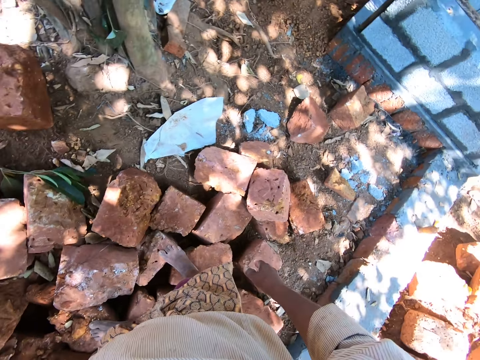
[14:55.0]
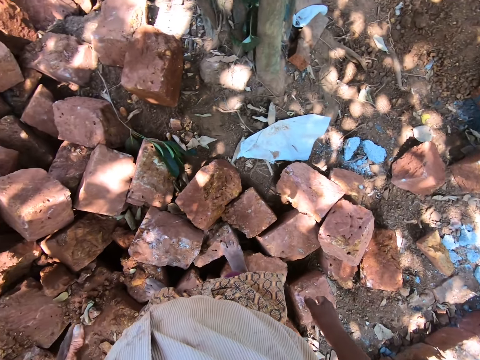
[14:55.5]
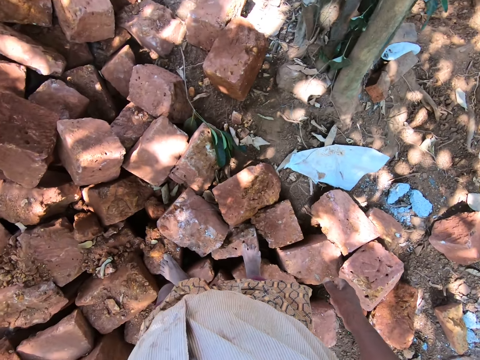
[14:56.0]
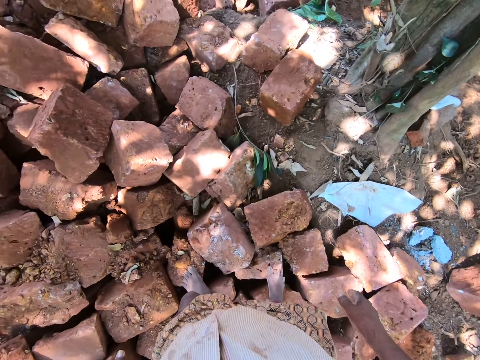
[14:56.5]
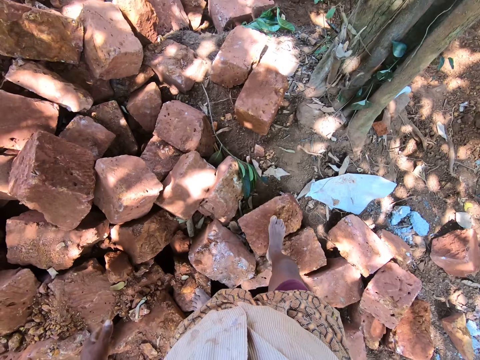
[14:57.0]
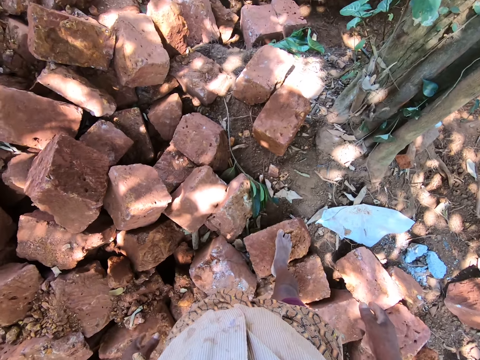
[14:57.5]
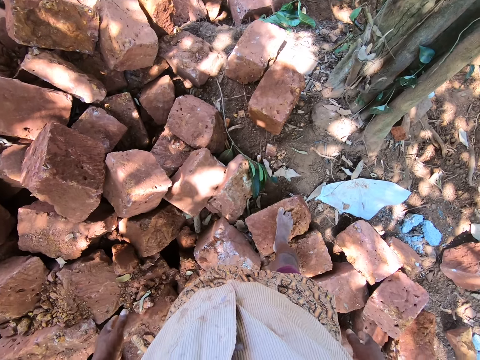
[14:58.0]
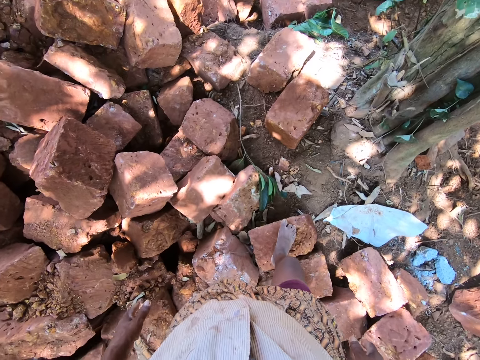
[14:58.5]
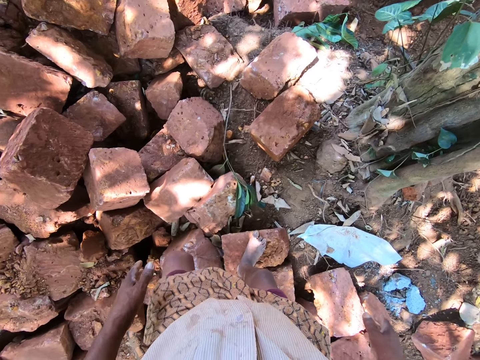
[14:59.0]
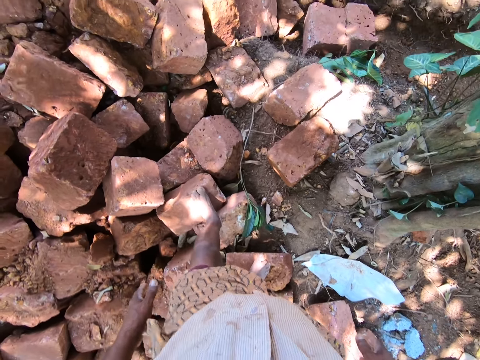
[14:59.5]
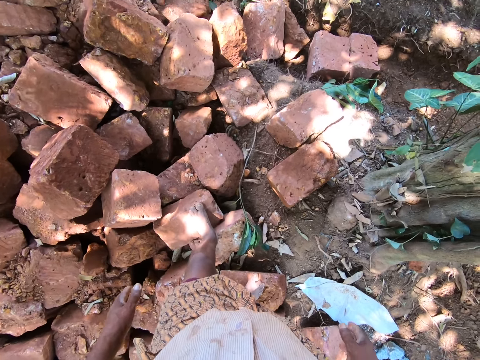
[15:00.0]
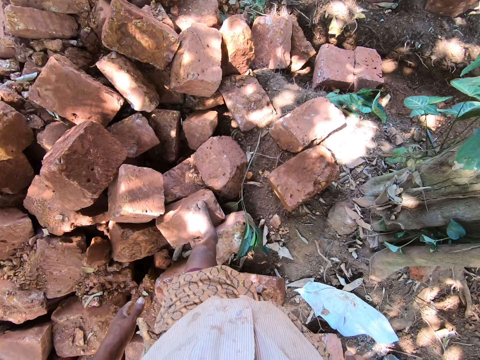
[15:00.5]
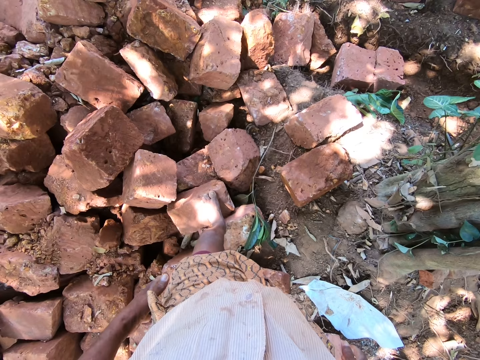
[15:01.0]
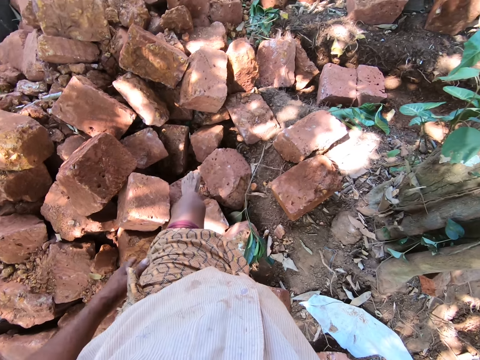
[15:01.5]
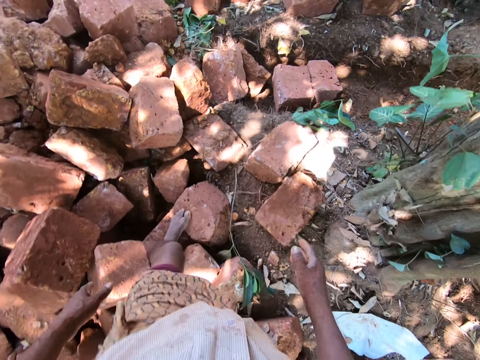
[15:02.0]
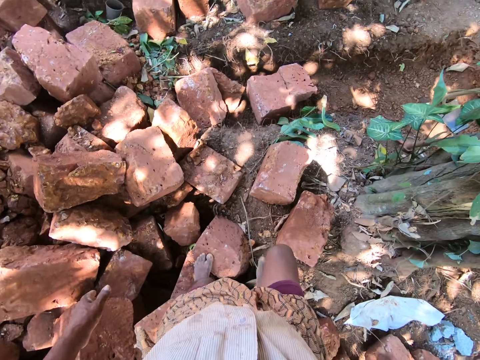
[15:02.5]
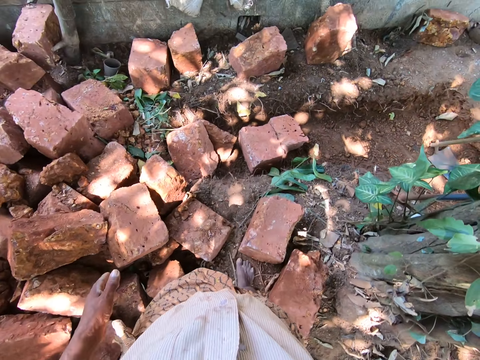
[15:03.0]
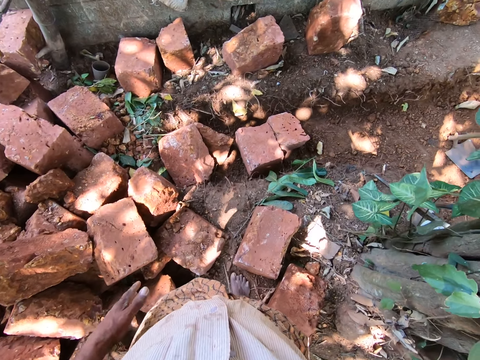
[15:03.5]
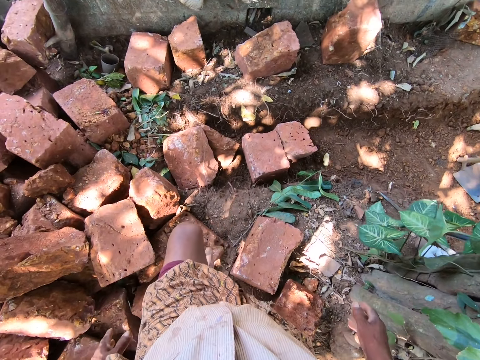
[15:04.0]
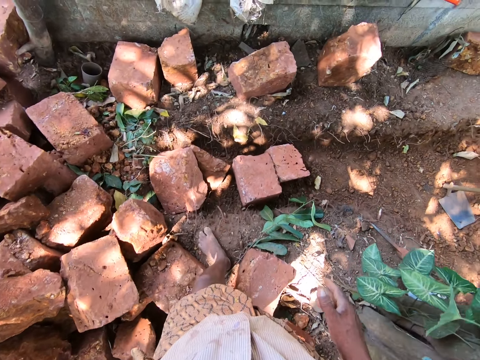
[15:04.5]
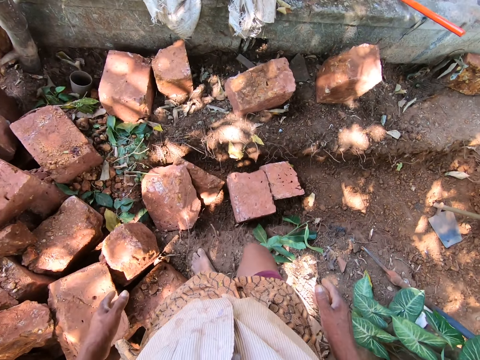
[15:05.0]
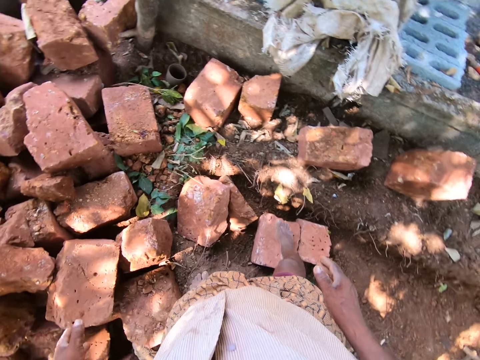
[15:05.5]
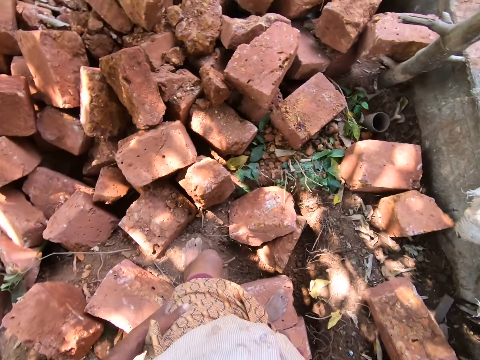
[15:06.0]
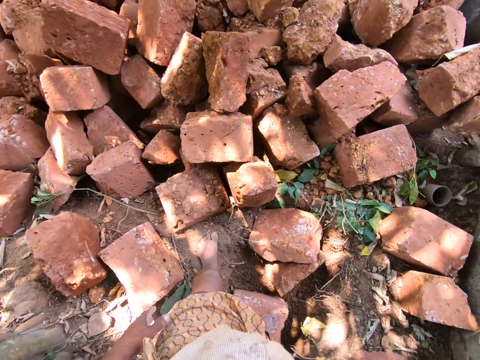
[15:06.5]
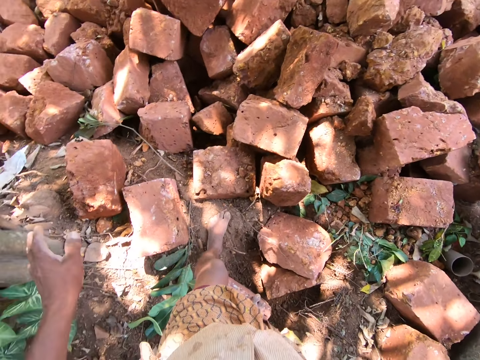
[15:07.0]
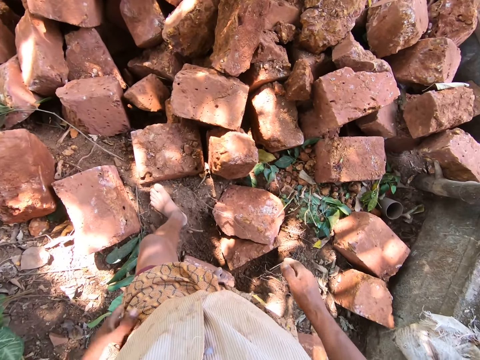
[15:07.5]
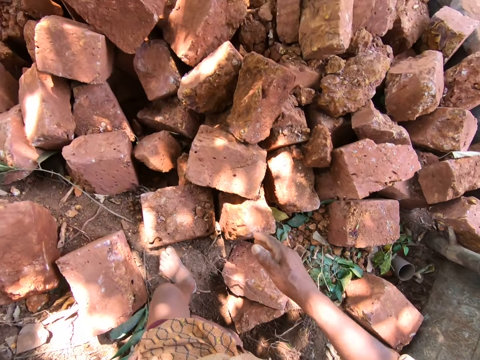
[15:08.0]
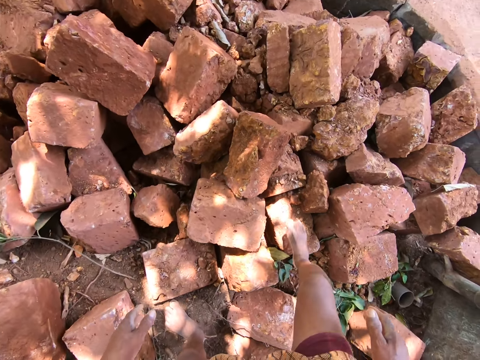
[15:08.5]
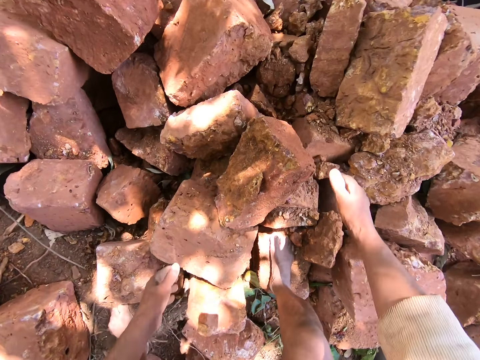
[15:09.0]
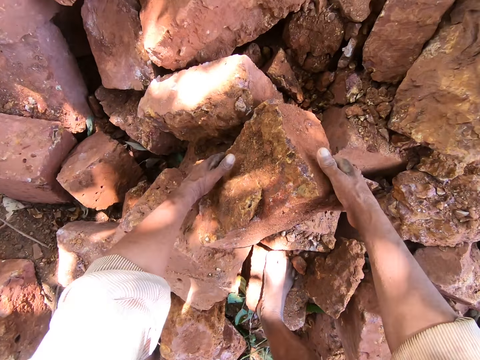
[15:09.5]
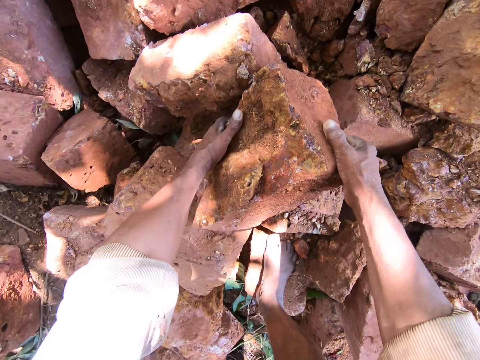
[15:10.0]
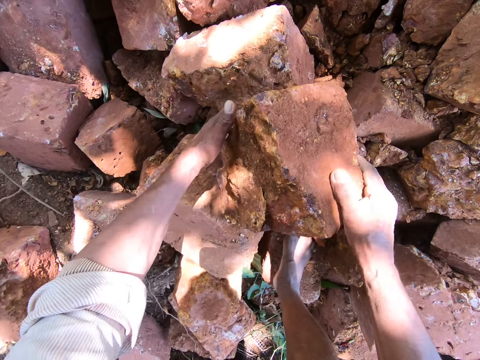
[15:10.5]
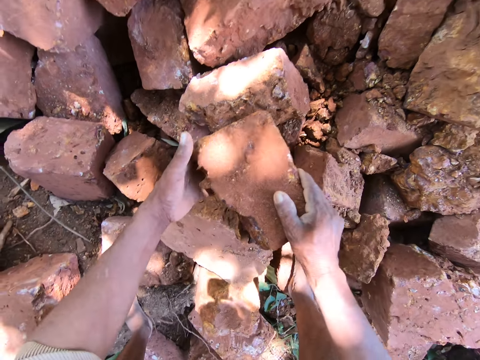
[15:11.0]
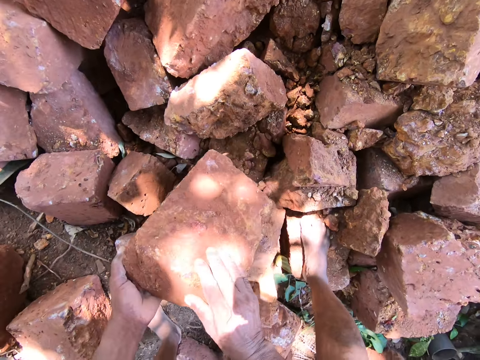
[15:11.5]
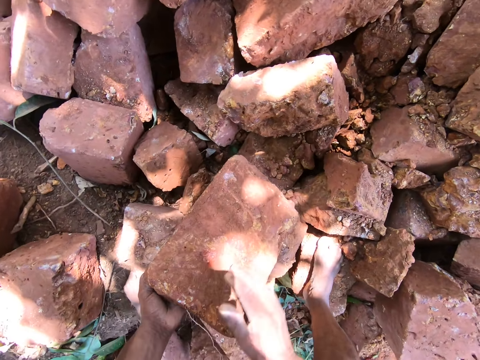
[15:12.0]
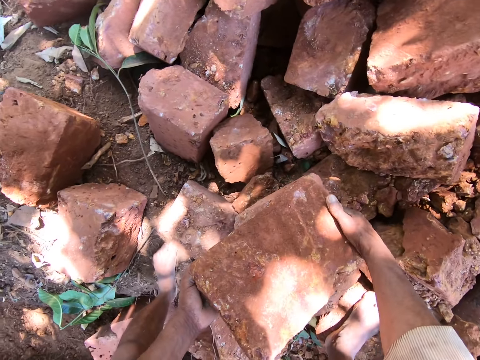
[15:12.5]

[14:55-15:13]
The camera wearer carries a brick. They adjust a rock on the pile of rocks with both hands.

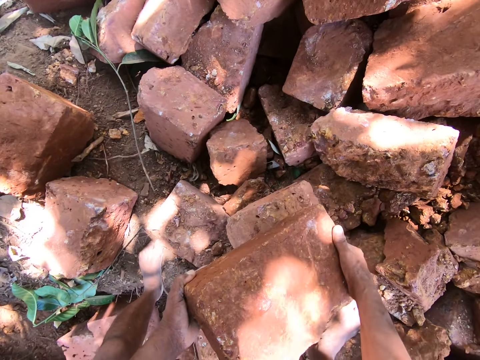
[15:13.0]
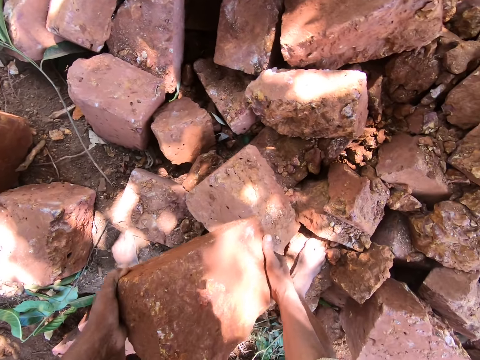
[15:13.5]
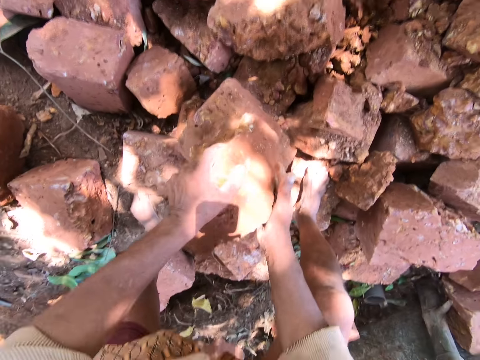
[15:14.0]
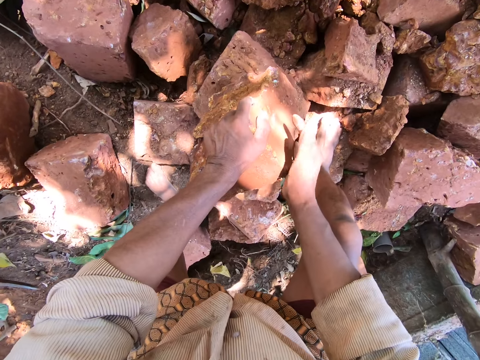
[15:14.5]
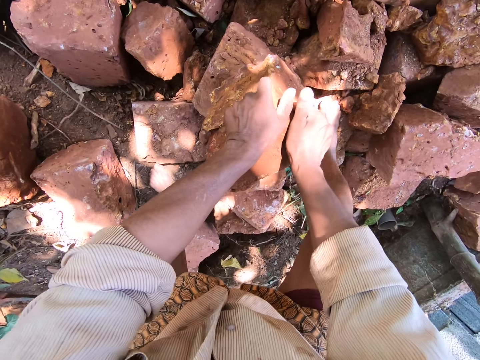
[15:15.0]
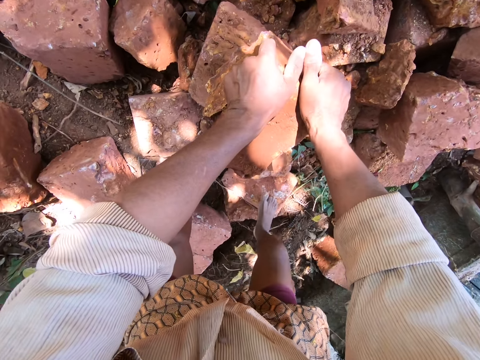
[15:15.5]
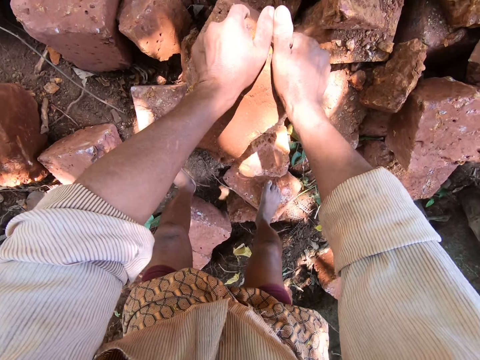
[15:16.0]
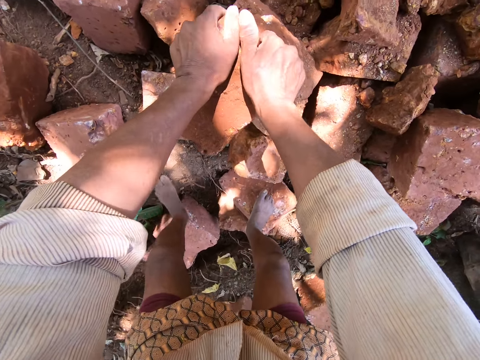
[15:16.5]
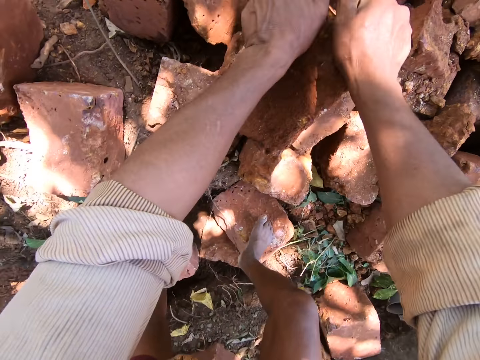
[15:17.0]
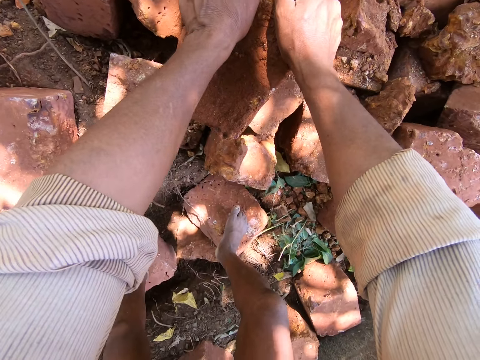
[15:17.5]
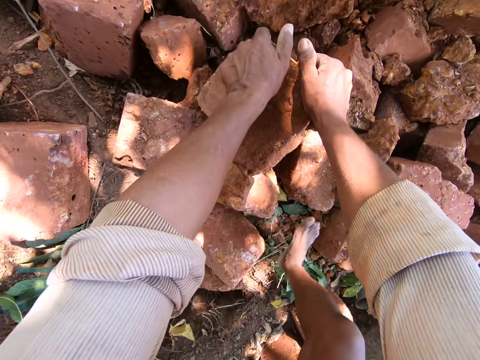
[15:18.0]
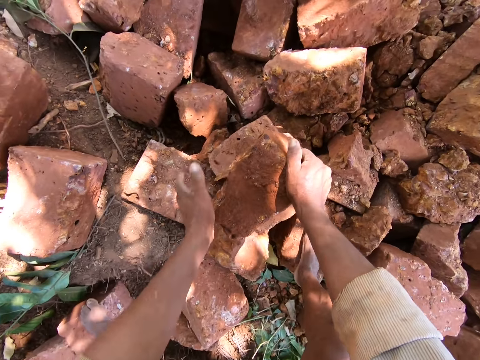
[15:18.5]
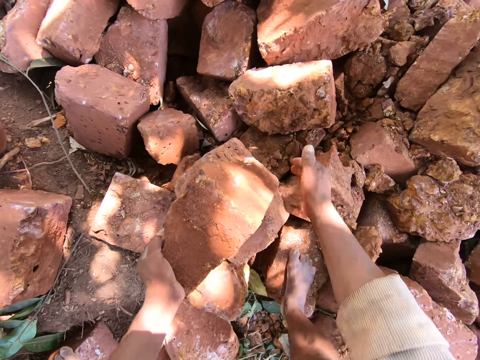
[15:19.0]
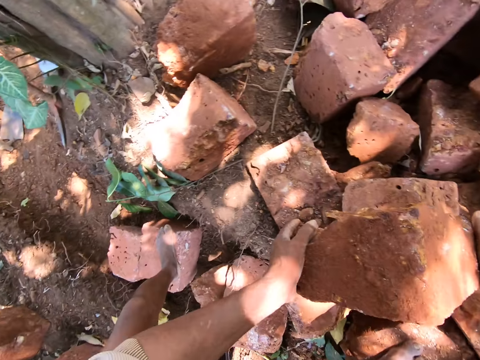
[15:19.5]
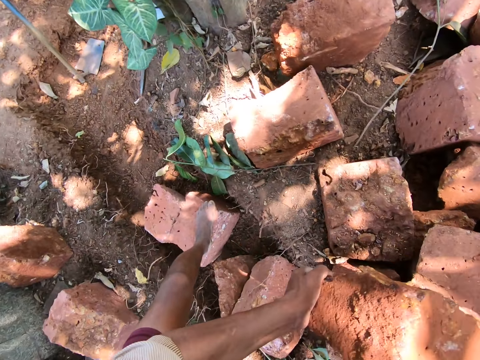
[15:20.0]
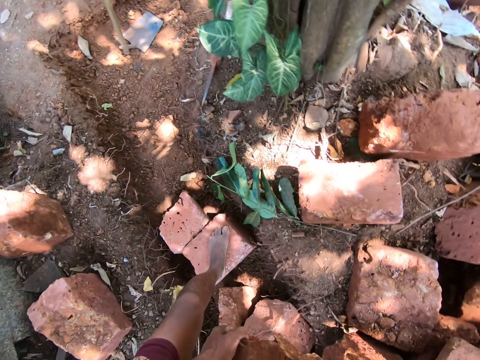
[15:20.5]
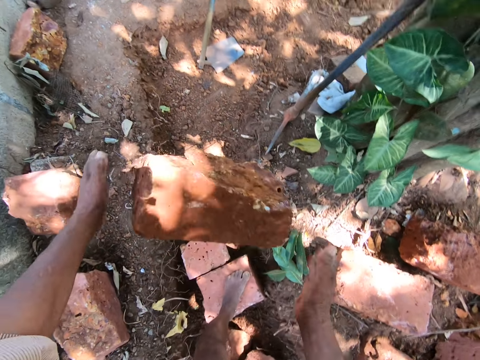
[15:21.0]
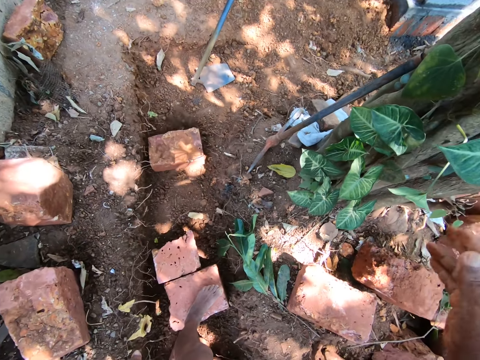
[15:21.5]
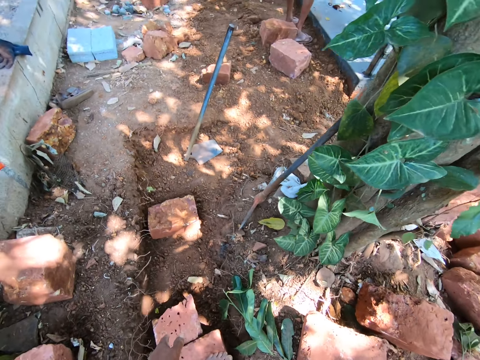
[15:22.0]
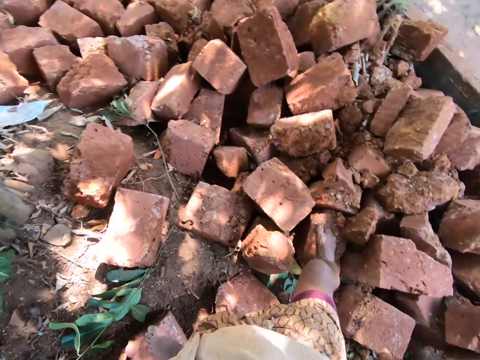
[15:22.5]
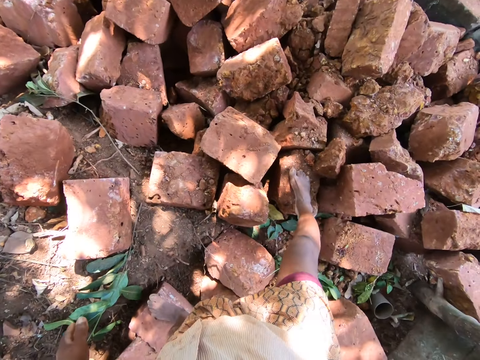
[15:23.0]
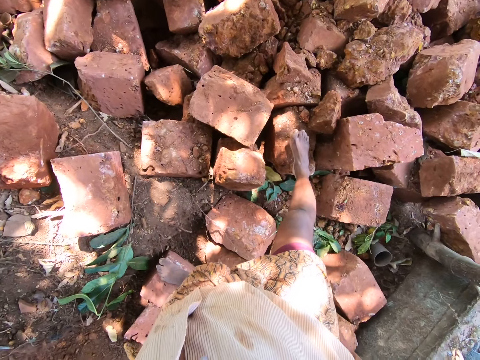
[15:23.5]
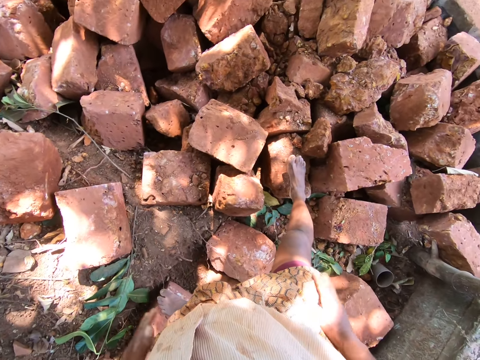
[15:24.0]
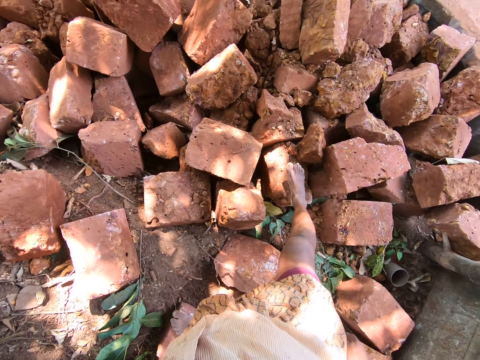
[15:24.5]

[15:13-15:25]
The camera wearer looks around the construction site. He carries a brick, picks the rock from the pile of rocks with both hands, and throws the rock on the floor with both hands. He looks around the construction site and cleans both hands on his wrapper.
